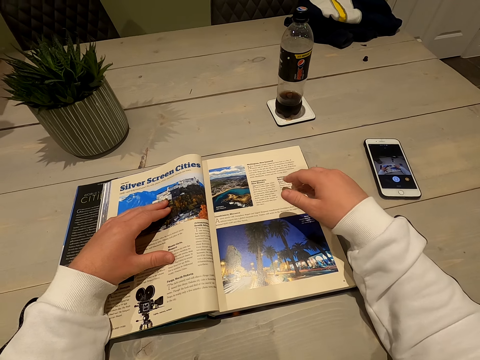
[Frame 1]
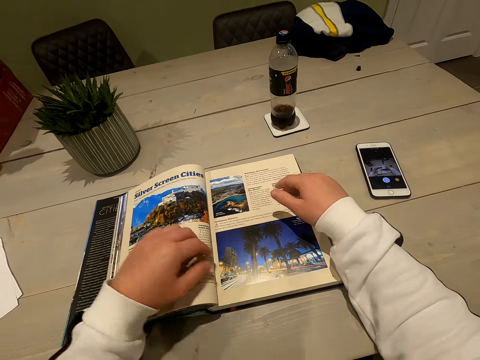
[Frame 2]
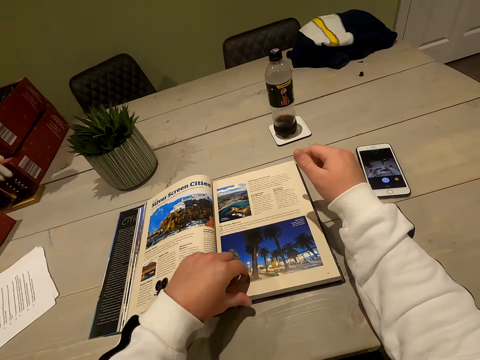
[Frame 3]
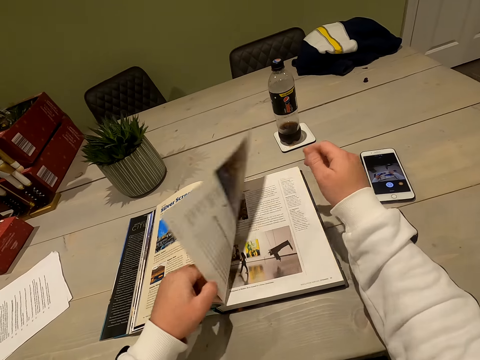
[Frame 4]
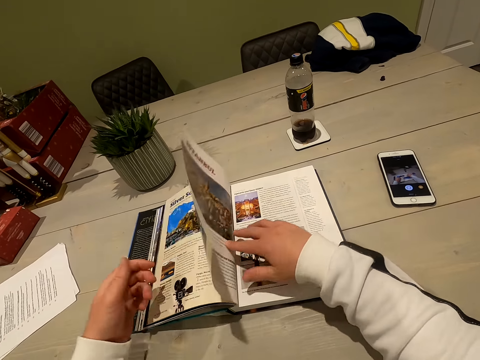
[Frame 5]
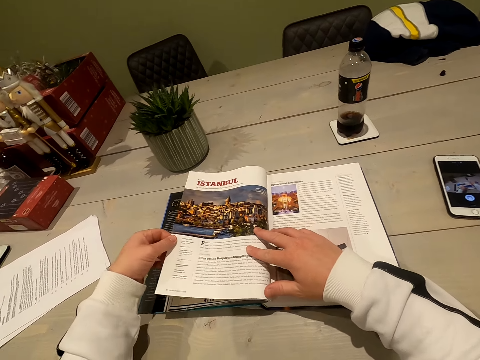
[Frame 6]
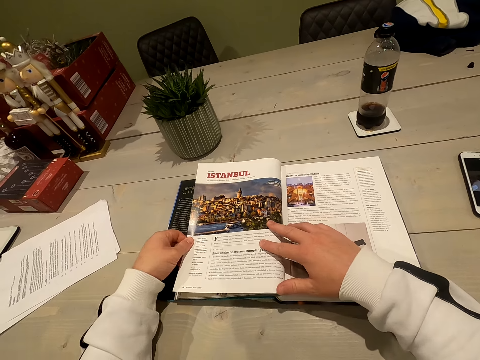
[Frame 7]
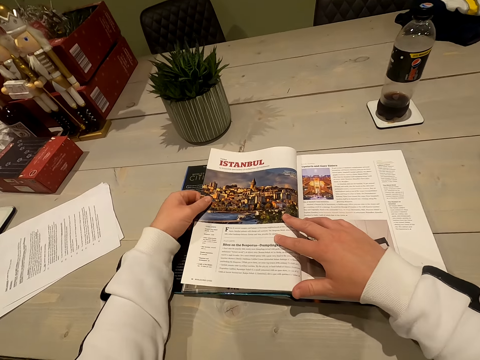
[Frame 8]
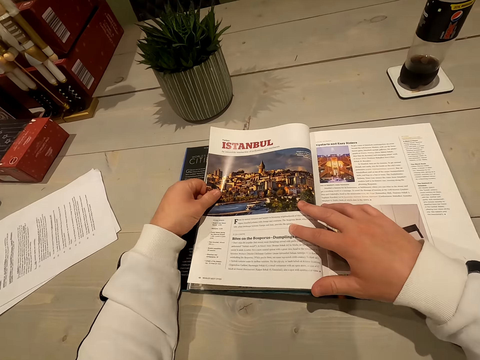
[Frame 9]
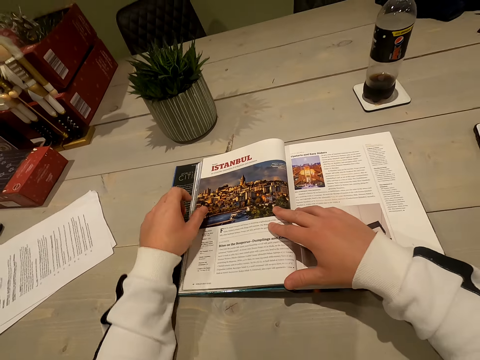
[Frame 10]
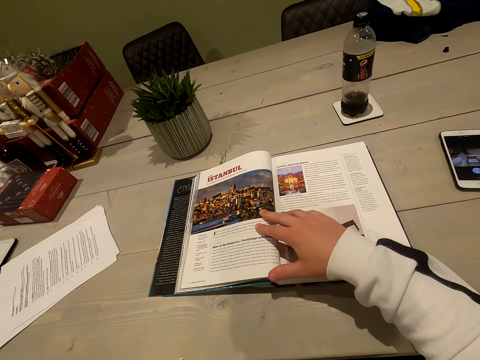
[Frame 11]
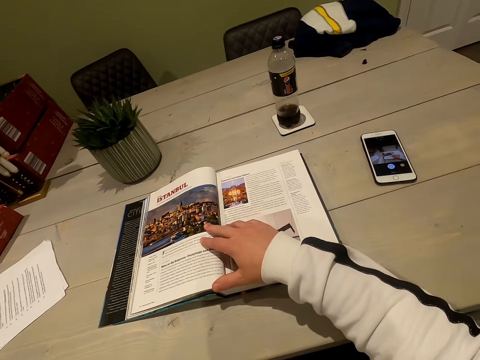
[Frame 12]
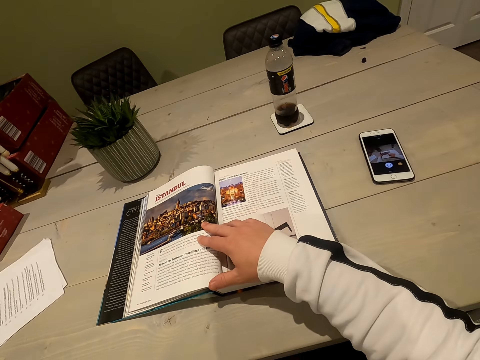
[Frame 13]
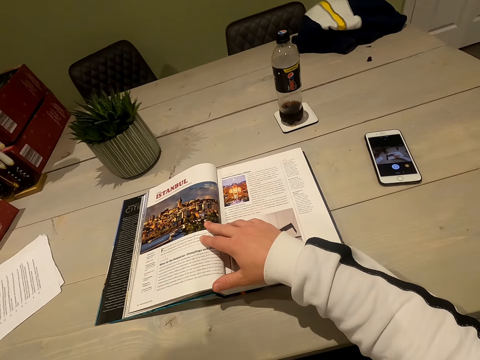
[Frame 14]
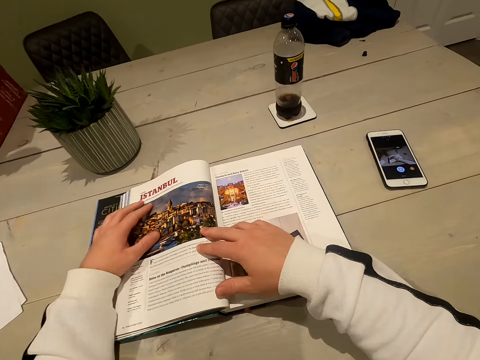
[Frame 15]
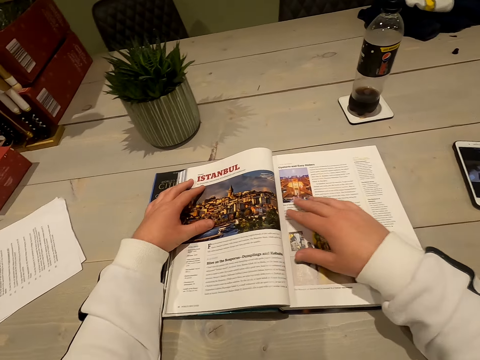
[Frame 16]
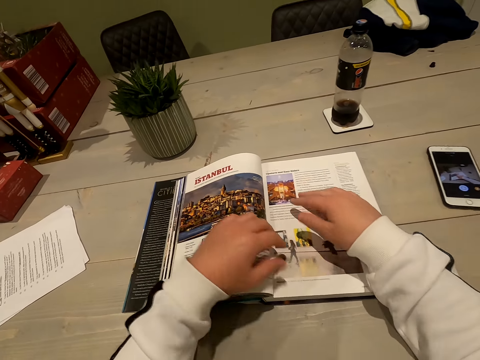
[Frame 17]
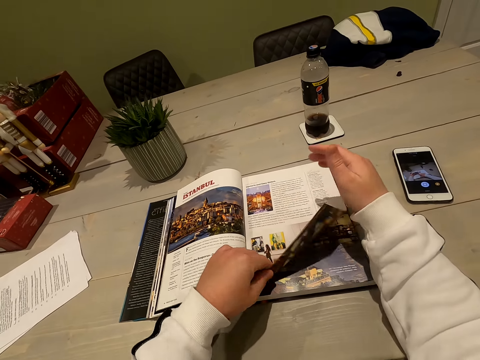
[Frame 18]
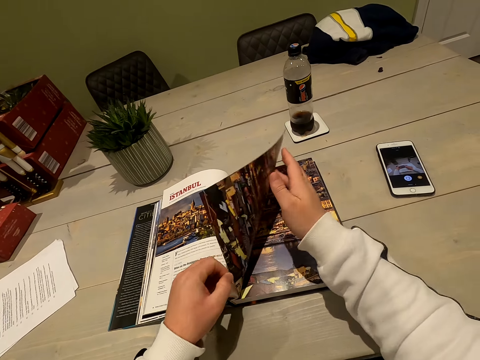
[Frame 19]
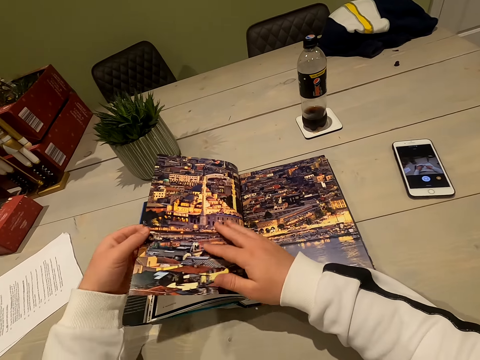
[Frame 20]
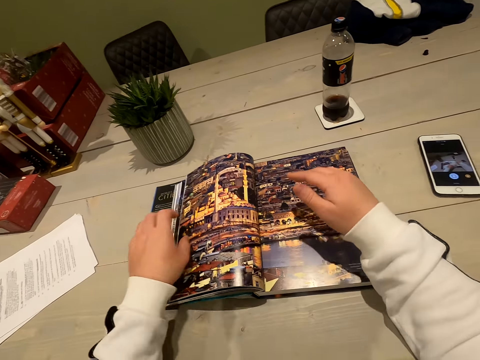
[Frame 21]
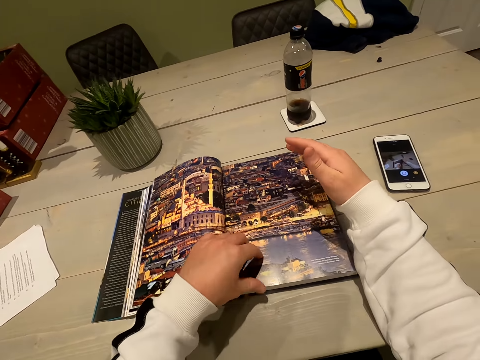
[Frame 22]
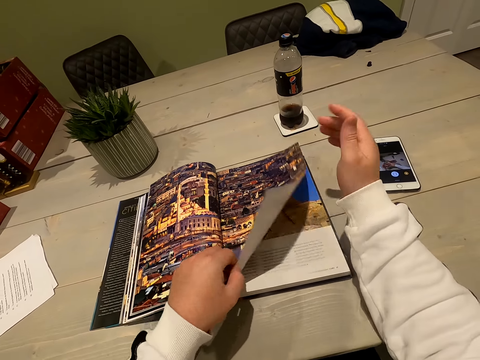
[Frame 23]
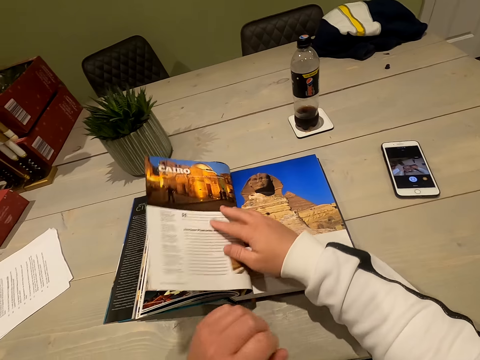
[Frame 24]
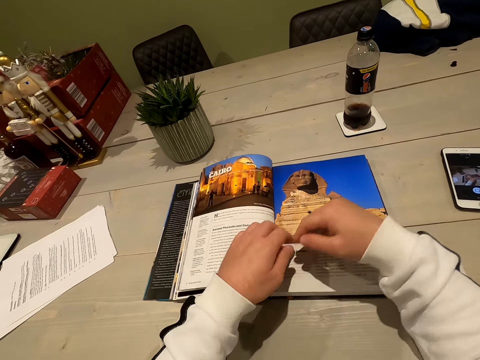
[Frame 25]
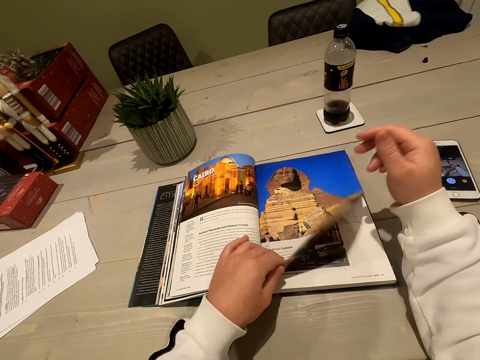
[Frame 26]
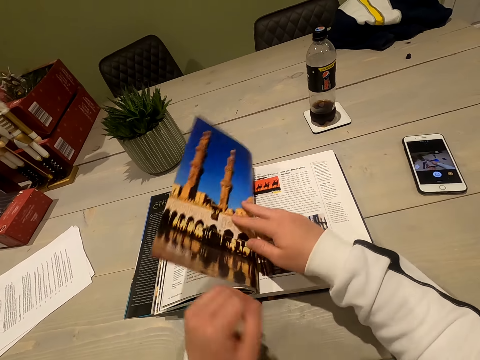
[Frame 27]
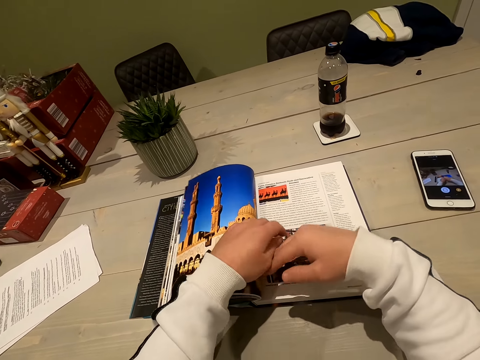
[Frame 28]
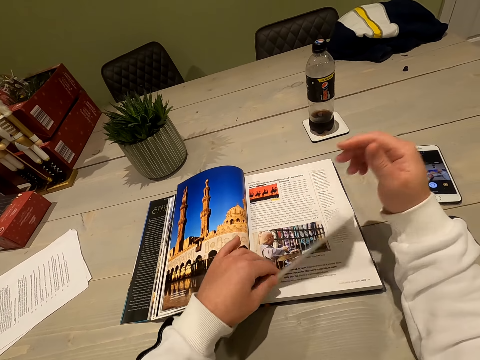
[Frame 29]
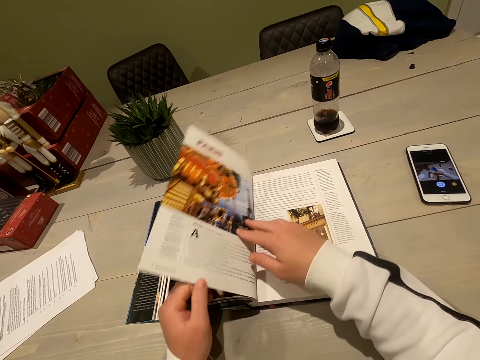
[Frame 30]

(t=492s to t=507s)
The camera wearer flips to another page. They read the book. They flip to another page.

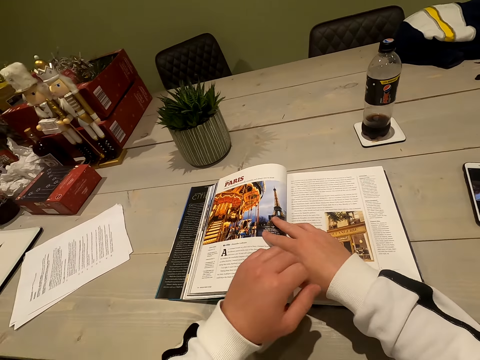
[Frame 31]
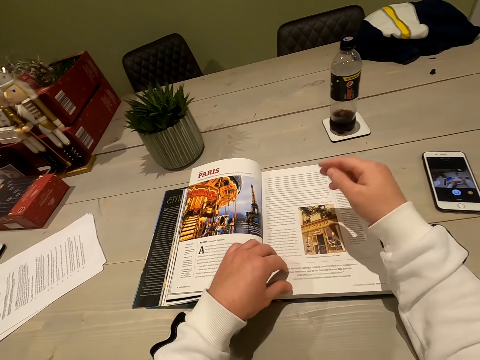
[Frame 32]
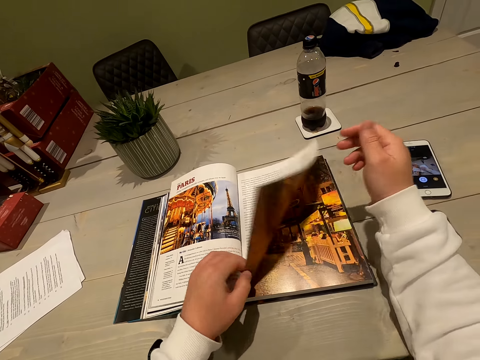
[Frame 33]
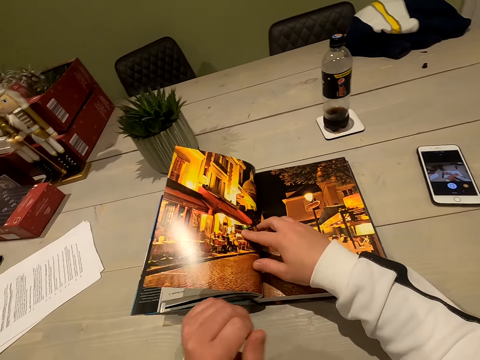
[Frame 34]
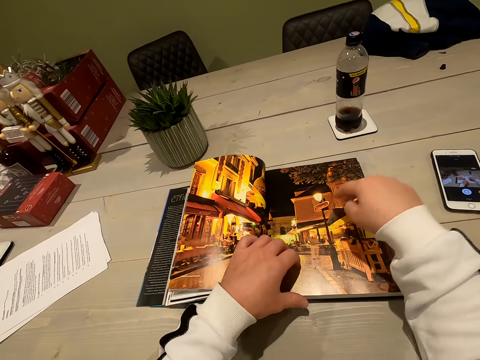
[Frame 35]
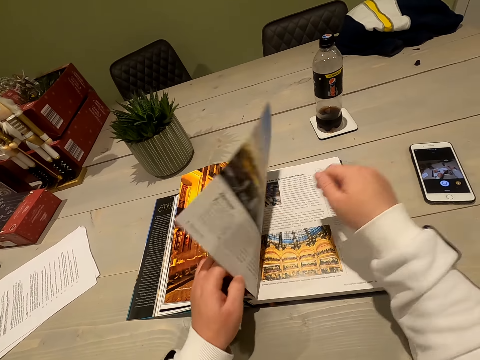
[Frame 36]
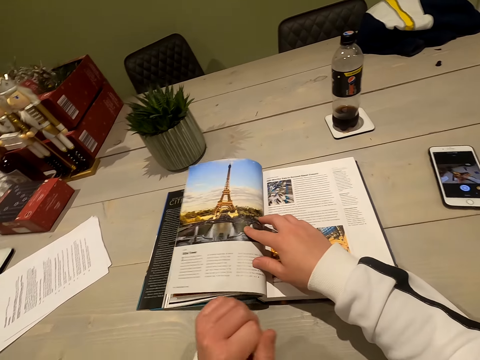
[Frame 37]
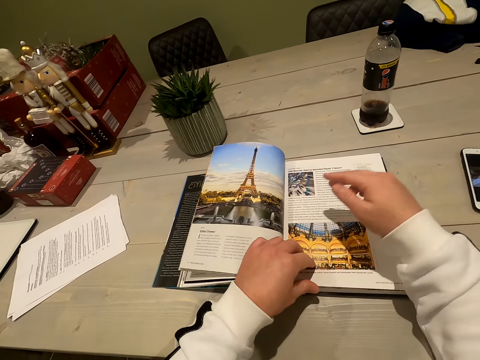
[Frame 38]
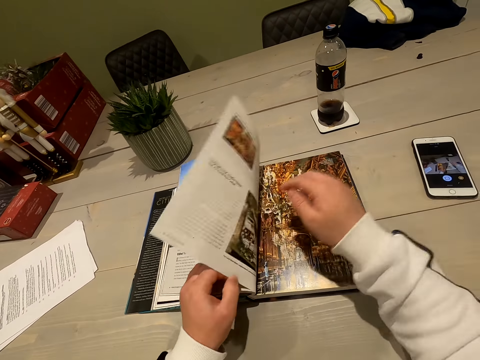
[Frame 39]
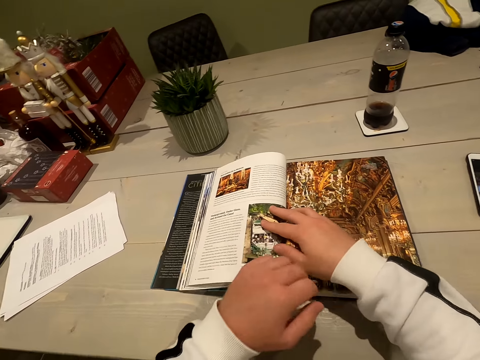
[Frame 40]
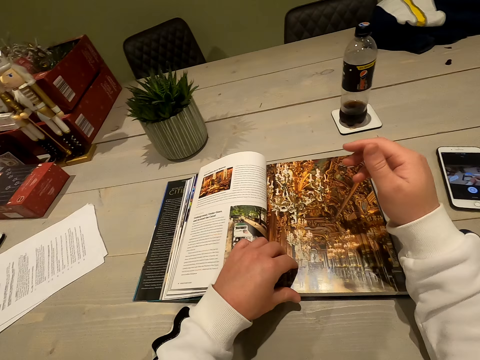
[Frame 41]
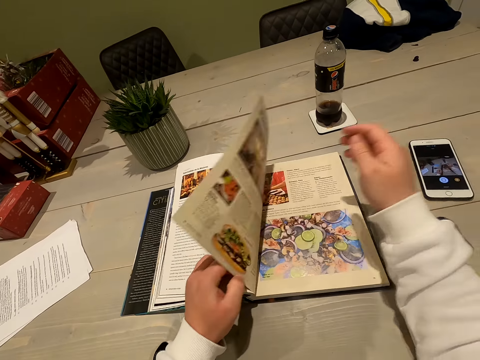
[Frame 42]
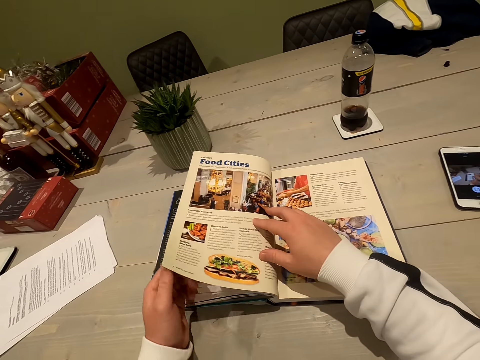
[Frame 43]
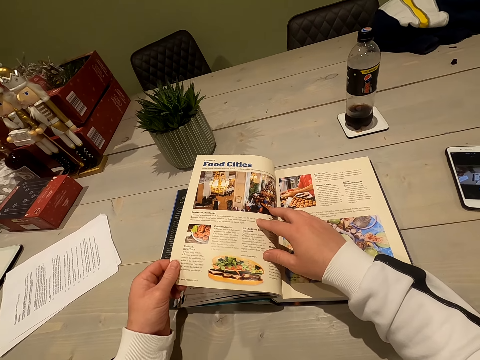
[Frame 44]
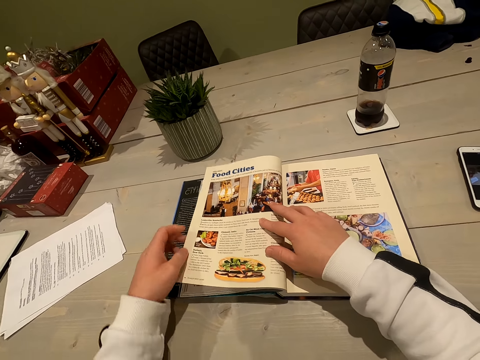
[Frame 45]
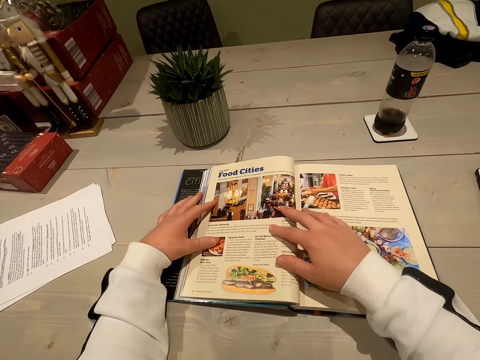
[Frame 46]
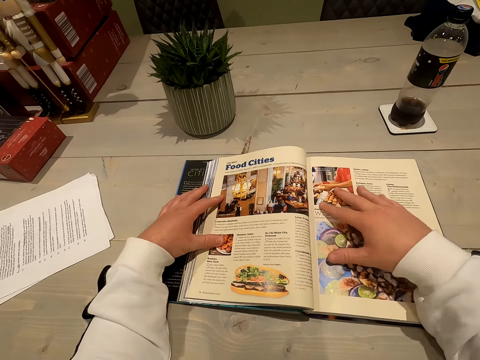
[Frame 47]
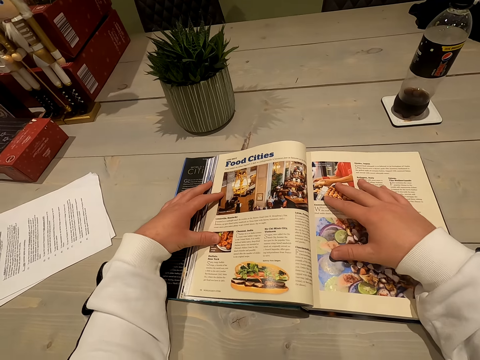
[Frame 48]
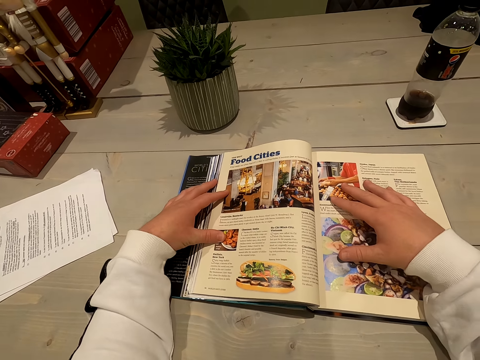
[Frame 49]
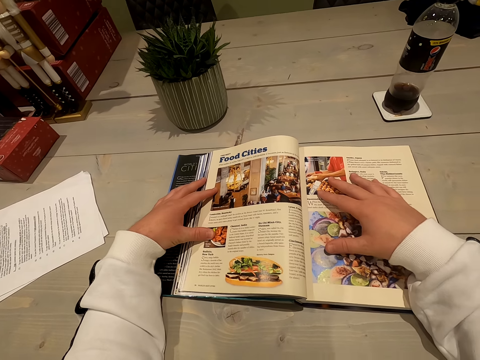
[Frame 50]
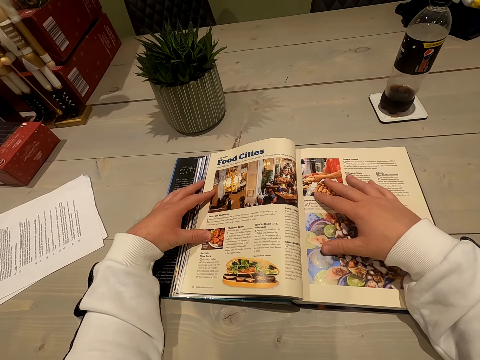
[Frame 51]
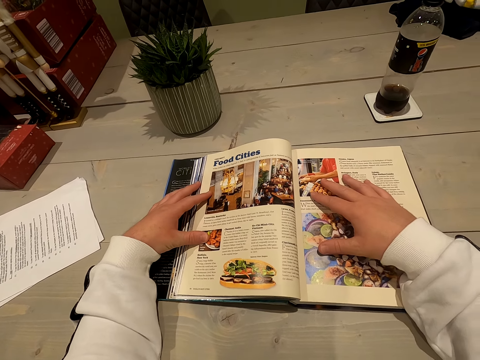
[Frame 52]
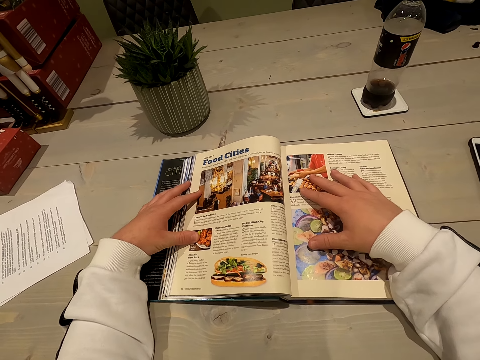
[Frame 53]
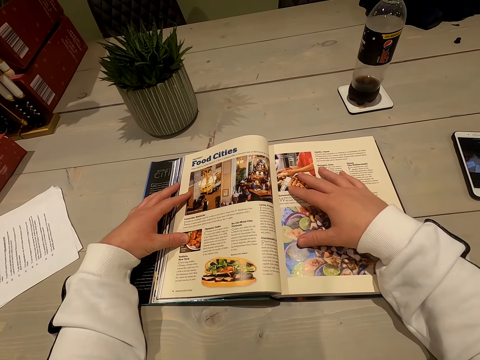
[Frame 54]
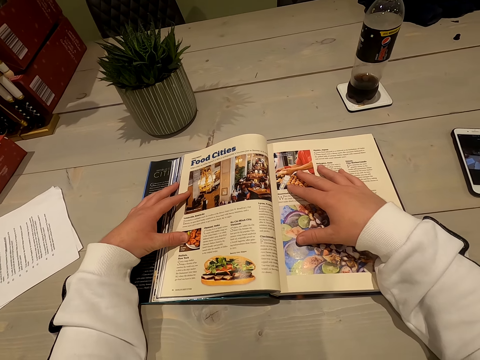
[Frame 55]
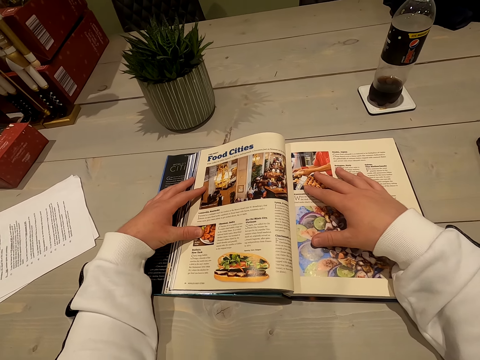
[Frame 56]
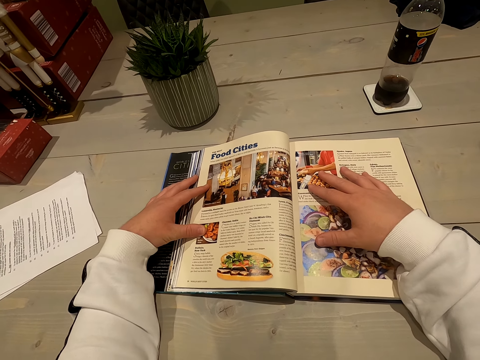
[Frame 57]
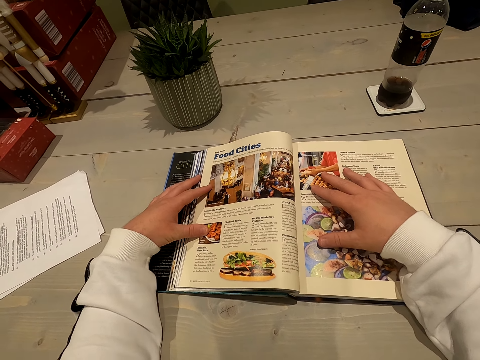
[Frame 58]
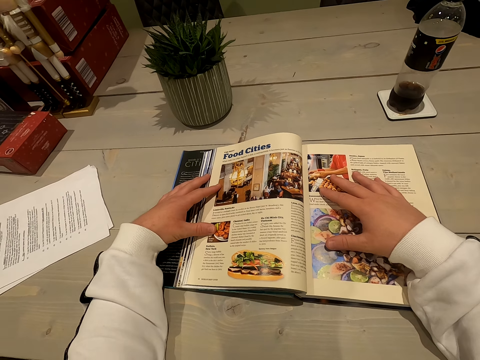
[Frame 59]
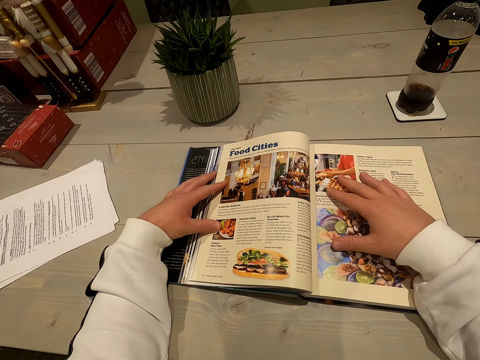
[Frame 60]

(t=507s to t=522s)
The camera wearer reads the book.
